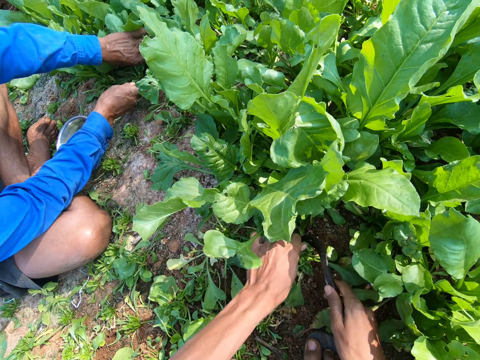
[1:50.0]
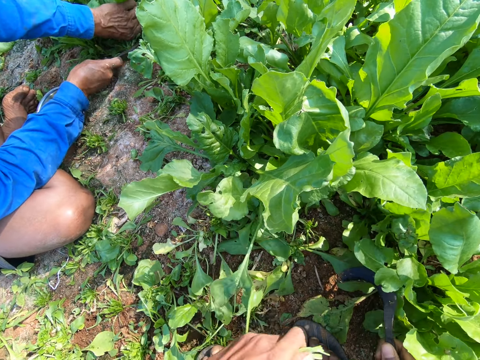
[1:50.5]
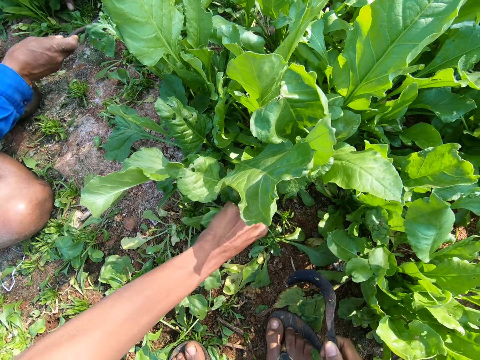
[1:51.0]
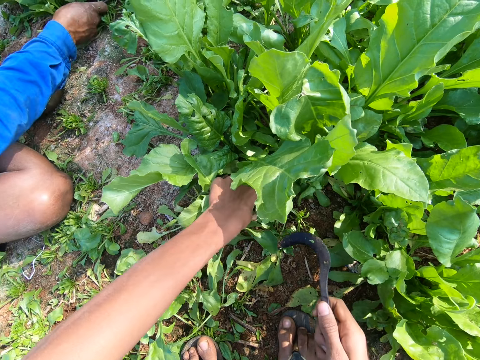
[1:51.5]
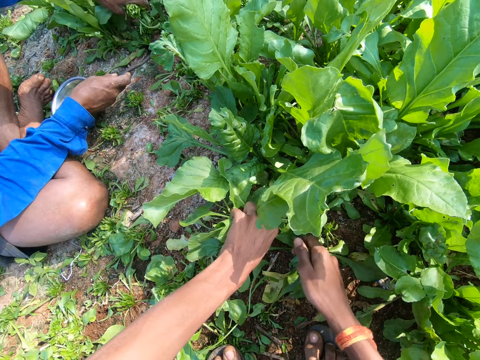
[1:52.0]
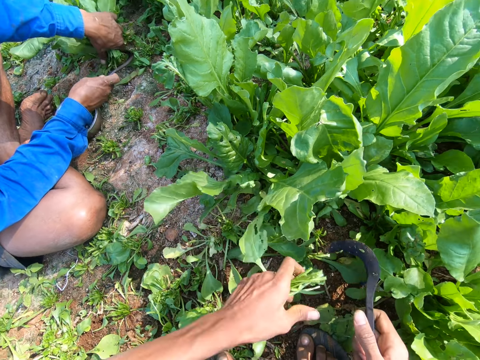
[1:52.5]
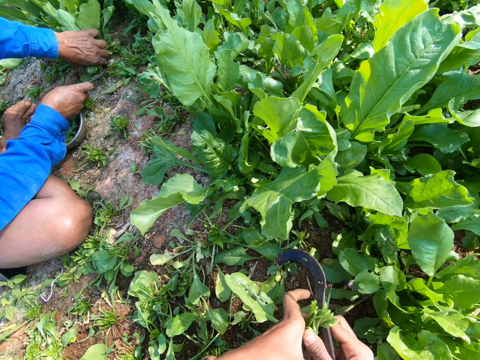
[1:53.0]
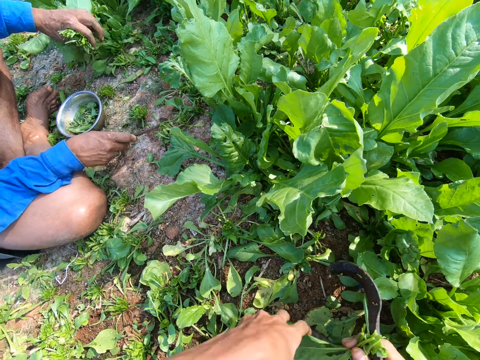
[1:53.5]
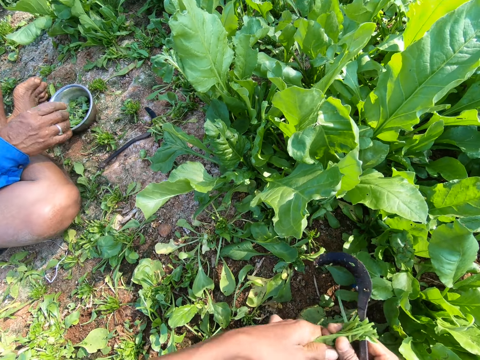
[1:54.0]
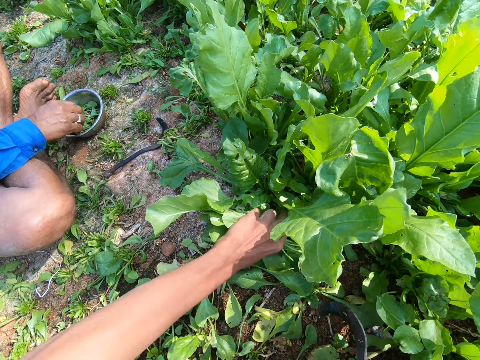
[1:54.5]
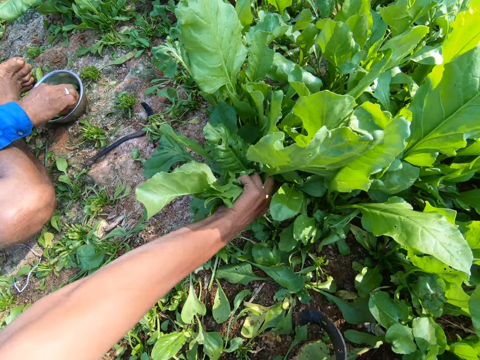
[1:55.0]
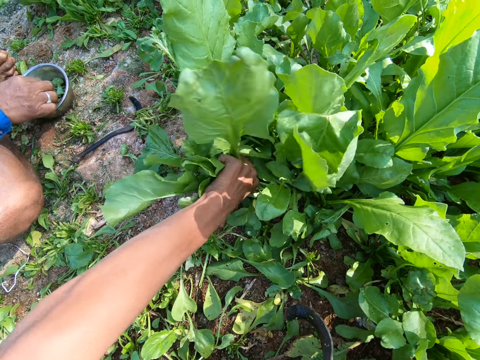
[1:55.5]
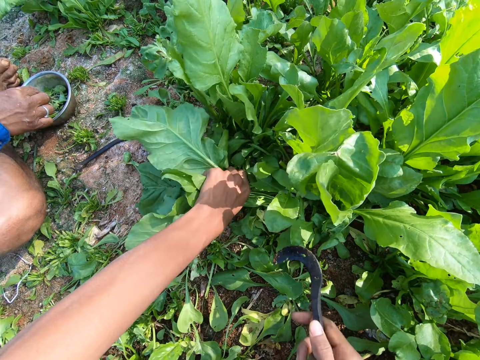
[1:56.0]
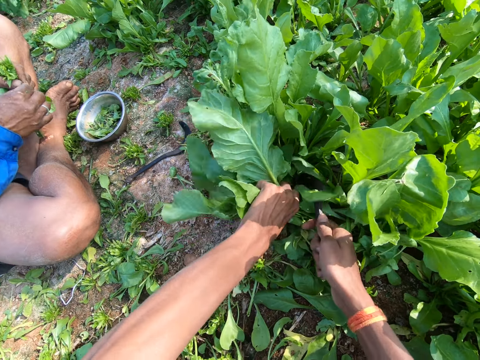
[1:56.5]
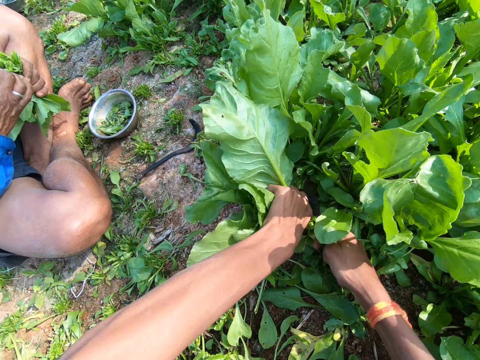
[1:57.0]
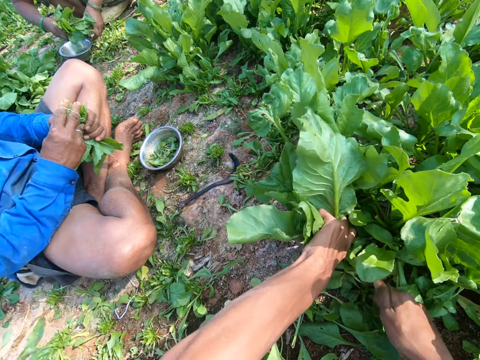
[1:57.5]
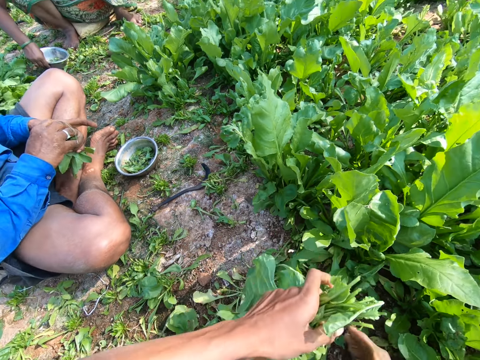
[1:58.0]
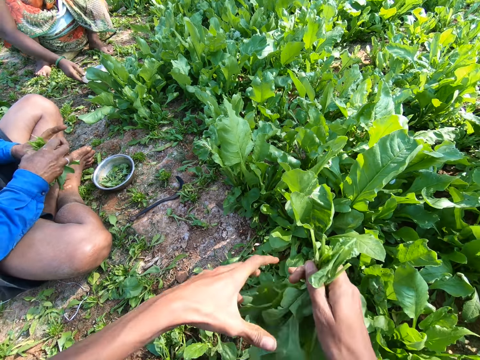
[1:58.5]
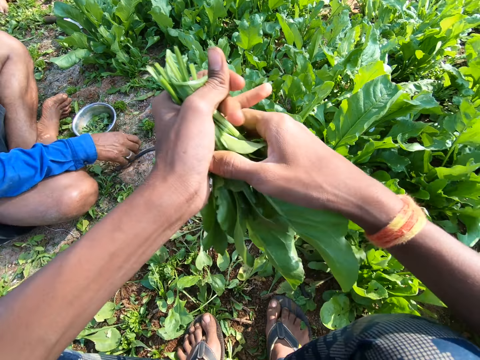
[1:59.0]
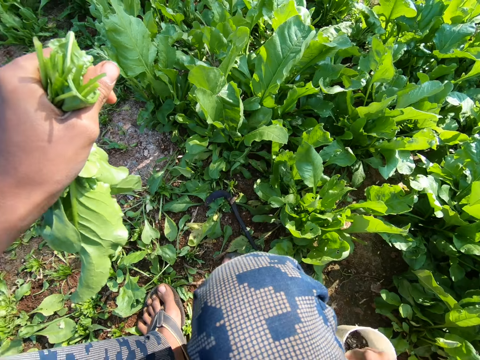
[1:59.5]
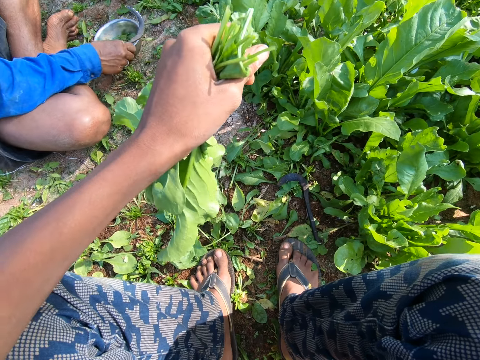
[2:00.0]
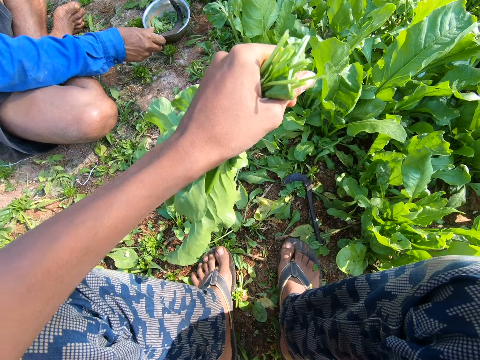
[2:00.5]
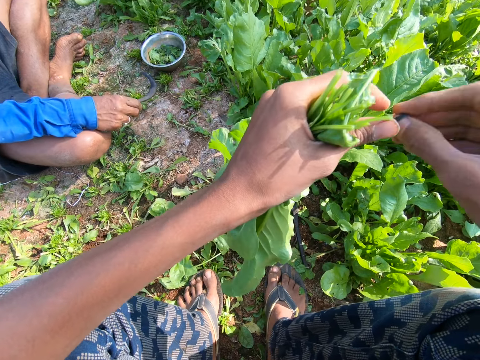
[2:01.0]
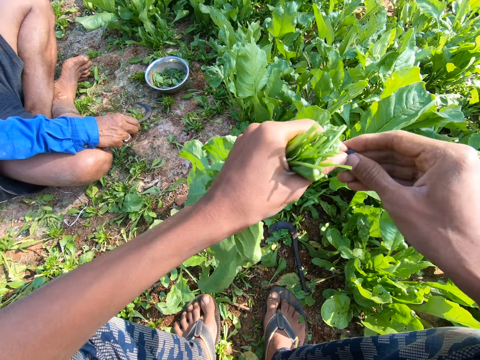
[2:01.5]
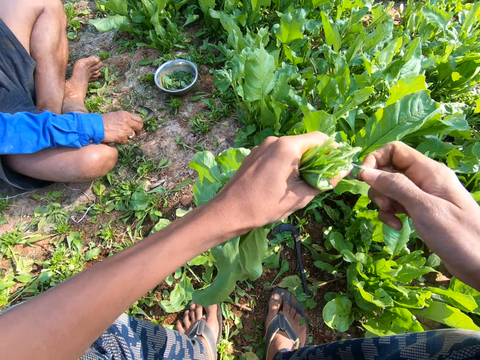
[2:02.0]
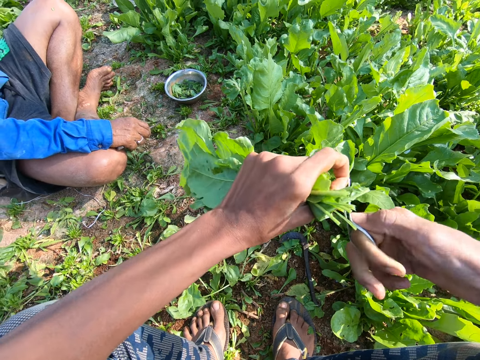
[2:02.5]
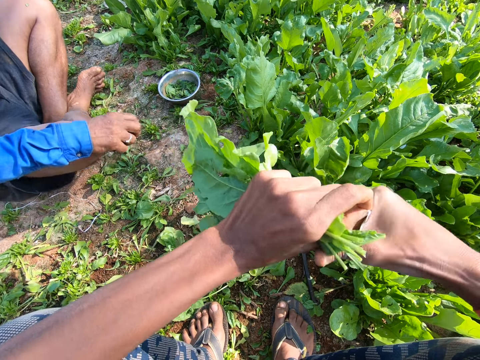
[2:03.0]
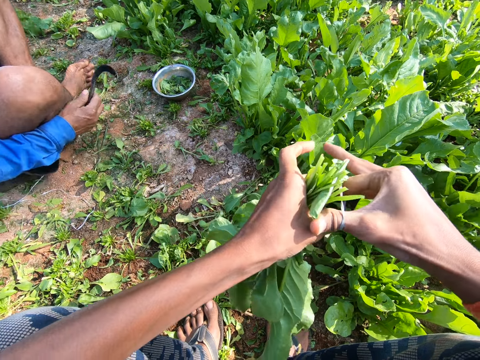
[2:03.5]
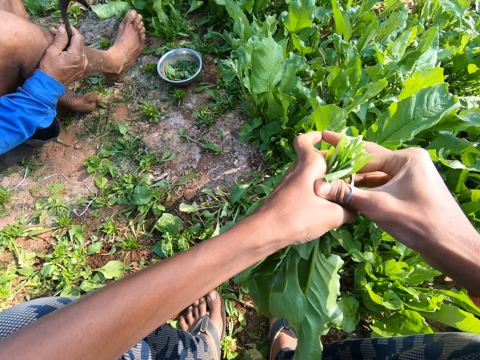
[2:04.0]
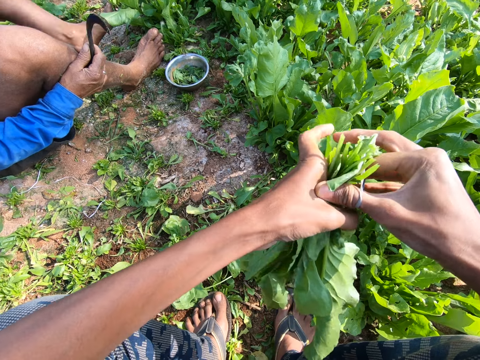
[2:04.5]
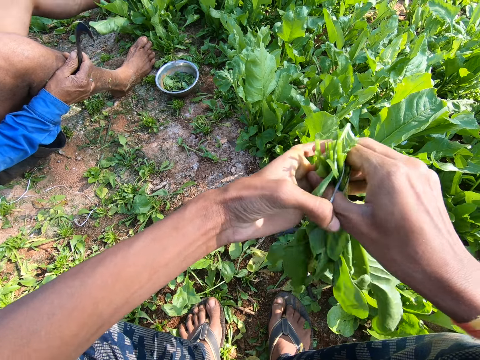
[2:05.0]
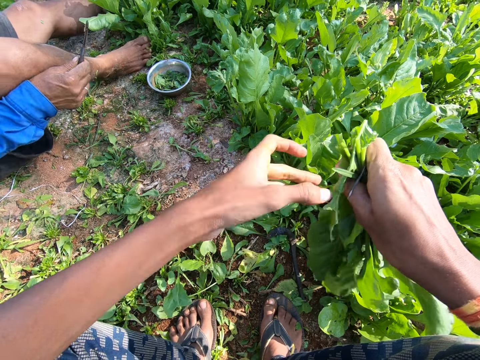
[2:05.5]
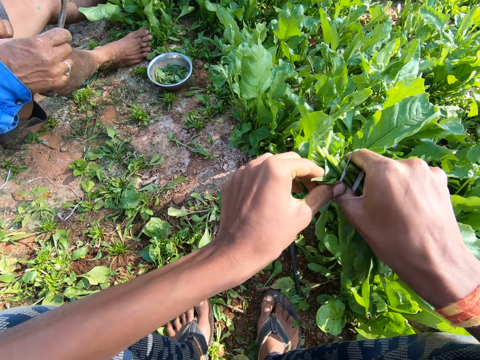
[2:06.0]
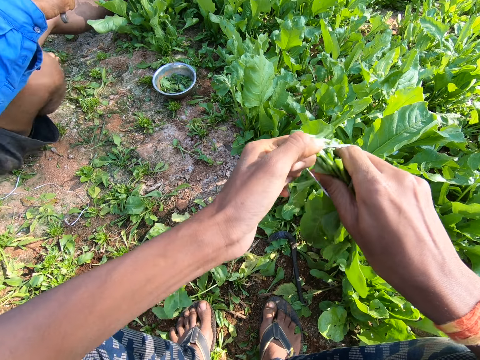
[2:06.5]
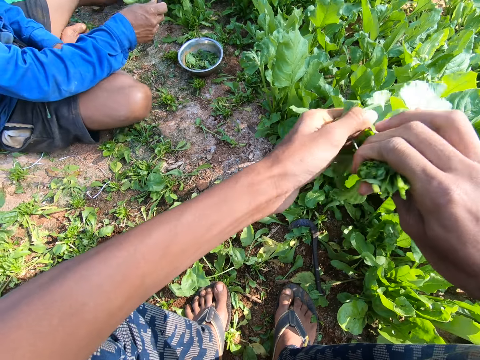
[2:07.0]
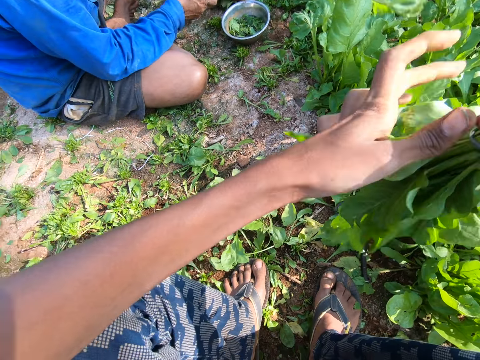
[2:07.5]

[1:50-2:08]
The camera wearer moves the sickle tool. They cut the spinach with the sickle tool. A man cuts the spinach with the sickle tool. The camera wearer pulls the spinach. They cut the spinach with the sickle tool. They lift the spinach. They move the left hand. They pull the spinach. They cut the spinach with the sickle tool. They lift the spinach. They squeeze the spinach. They move the right hand. They pick a rubber band from the tin. The man moves the bowl down. The camera wearer looks around. They expand the rubber band. They transfer the spinach to the right hand. They tie the spinach with the rubber band.

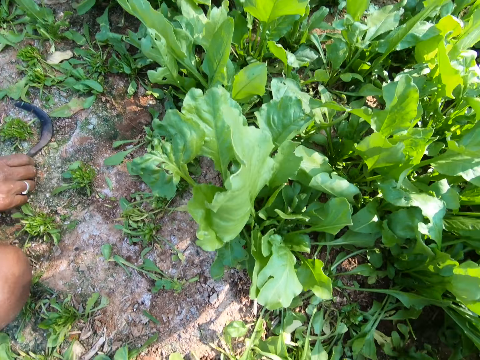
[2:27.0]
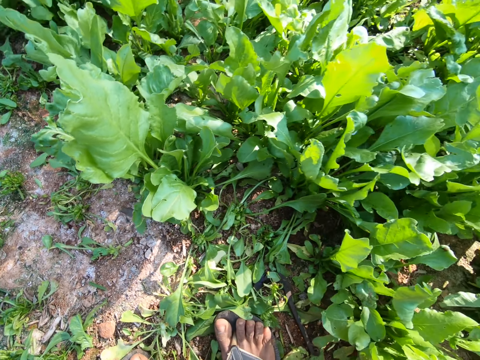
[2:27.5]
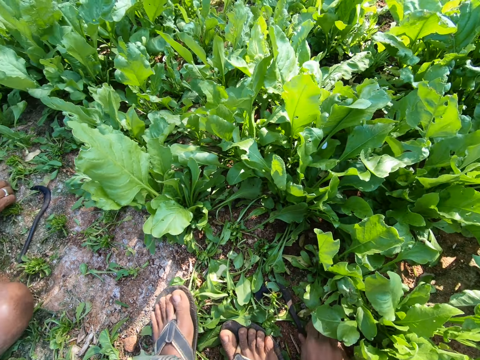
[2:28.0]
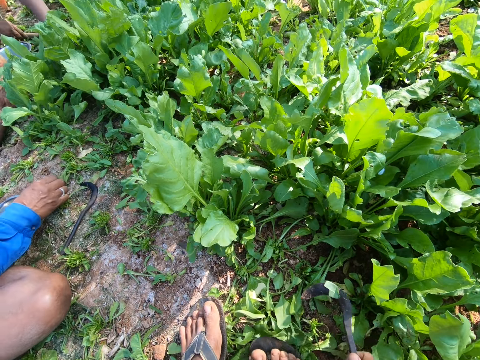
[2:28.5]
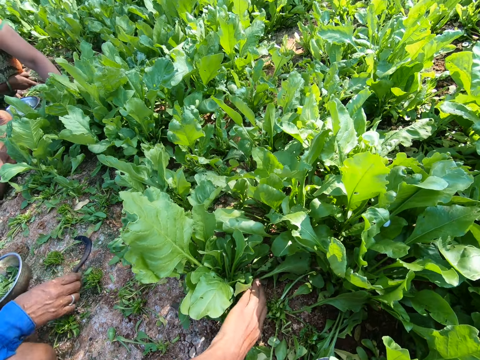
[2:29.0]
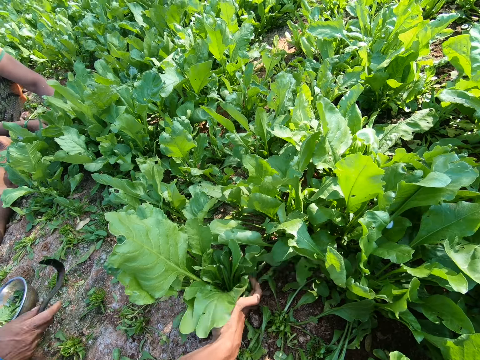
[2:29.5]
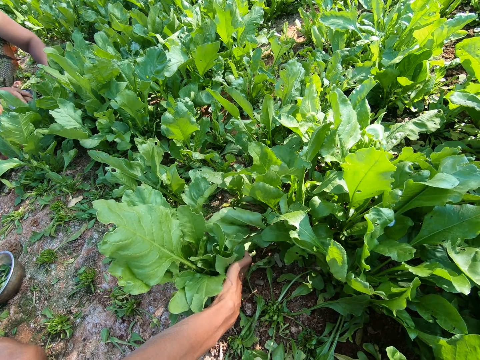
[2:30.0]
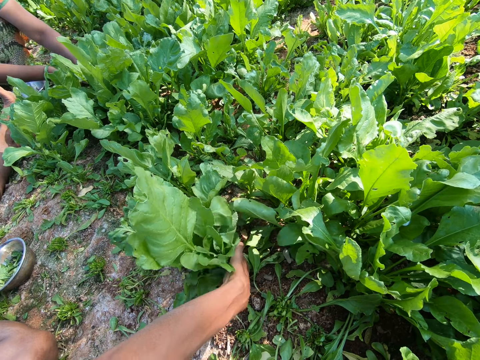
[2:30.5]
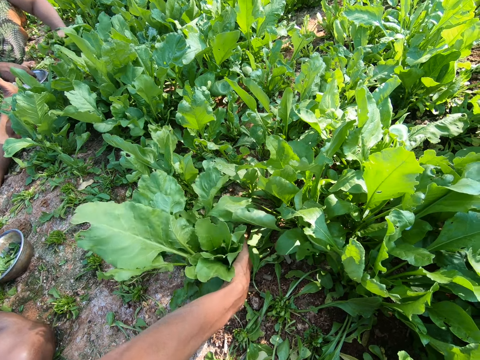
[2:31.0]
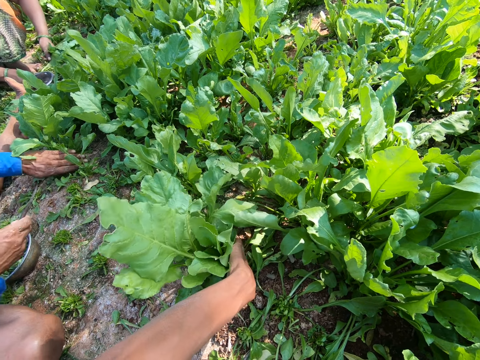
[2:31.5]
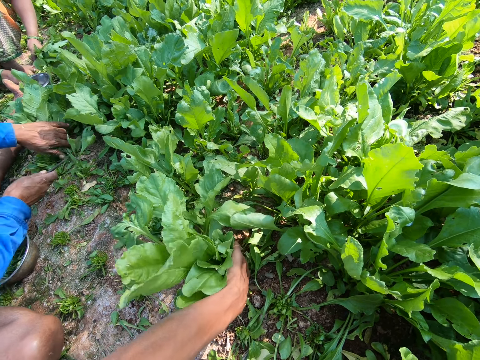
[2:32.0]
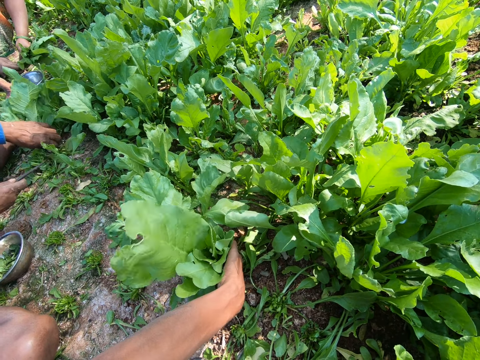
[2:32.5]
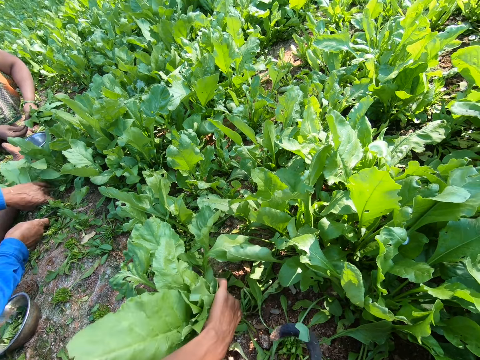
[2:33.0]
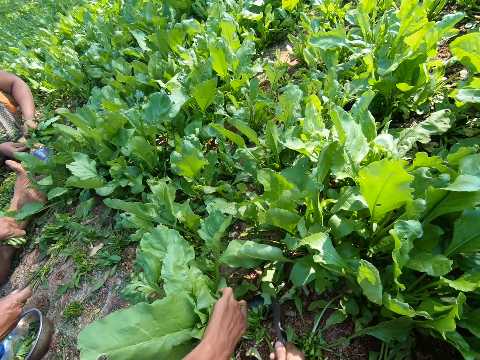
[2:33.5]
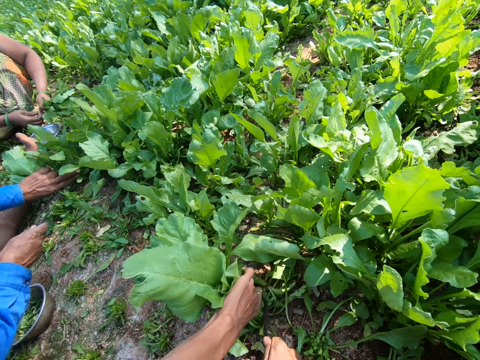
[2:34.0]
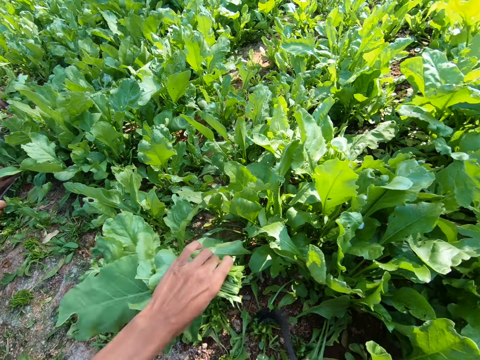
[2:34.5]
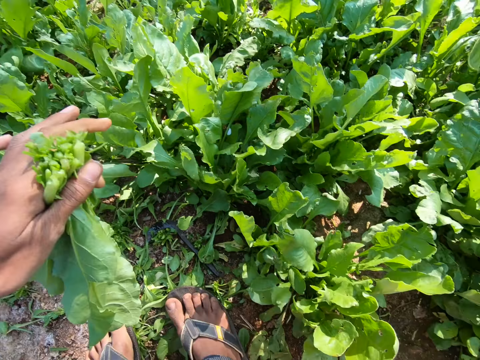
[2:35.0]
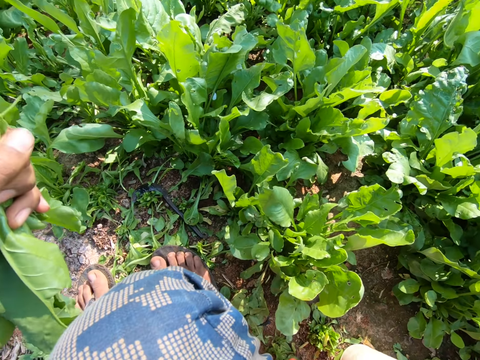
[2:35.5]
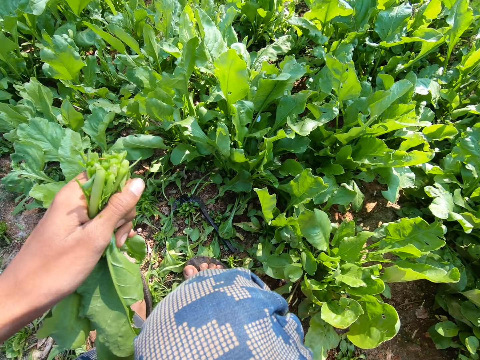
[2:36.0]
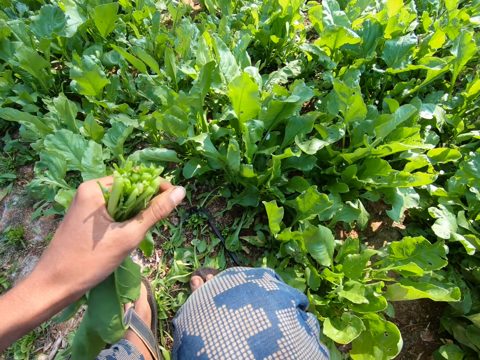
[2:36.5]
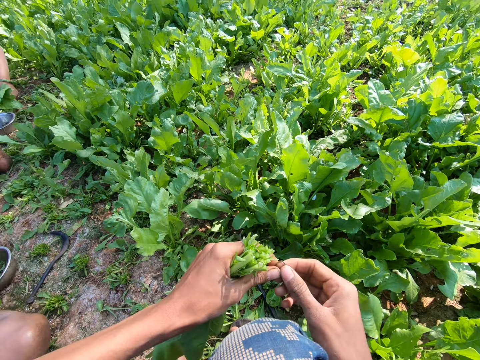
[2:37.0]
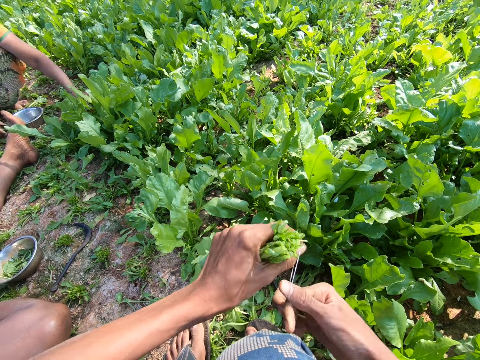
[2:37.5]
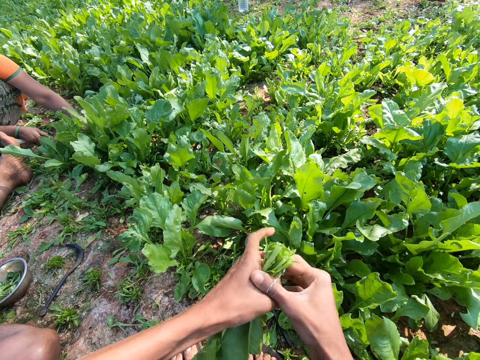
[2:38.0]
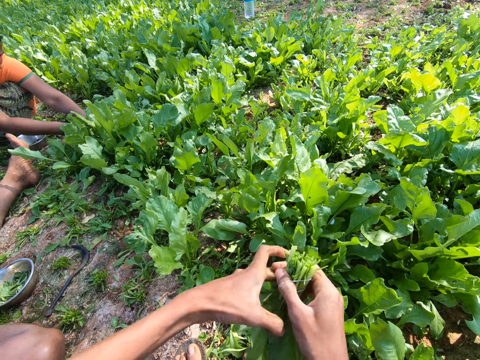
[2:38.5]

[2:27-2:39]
The camera wearer looks around. They pick a sickle tool. They lift the sickle tool. A man picks the sickle tool. The camera wearer pulls the spinach. The man pulls the spinach. The camera wearer pulls the spinach. They cut the spinach with the sickle tool. They lift the spinach. They look around. They expand the rubber band. They transfer the spinach to the right hand. They tie the spinach with the rubber band.
